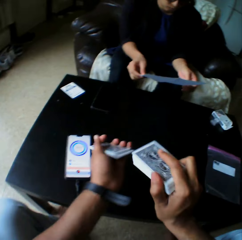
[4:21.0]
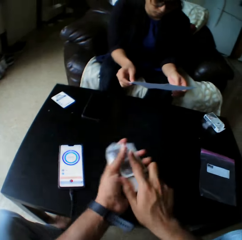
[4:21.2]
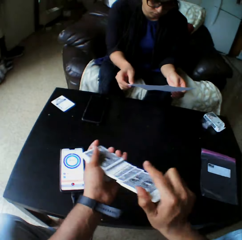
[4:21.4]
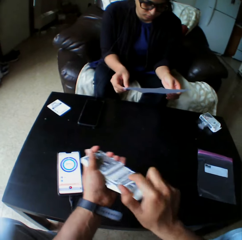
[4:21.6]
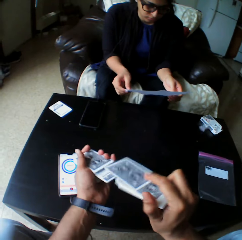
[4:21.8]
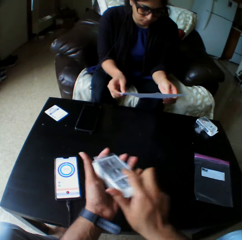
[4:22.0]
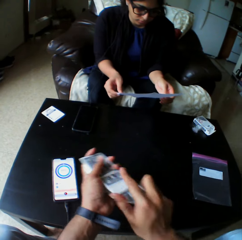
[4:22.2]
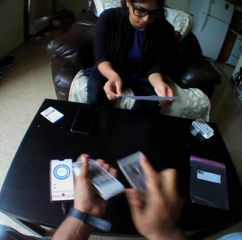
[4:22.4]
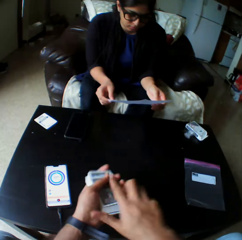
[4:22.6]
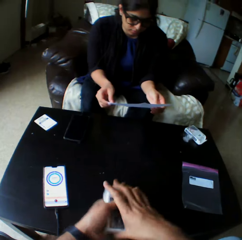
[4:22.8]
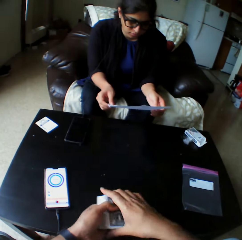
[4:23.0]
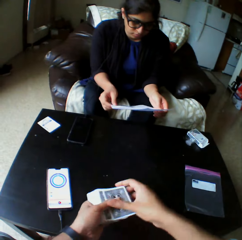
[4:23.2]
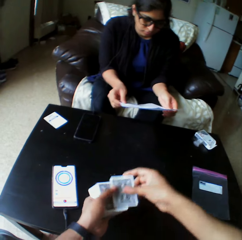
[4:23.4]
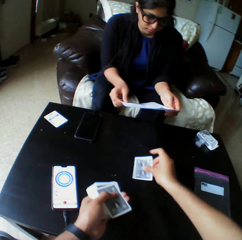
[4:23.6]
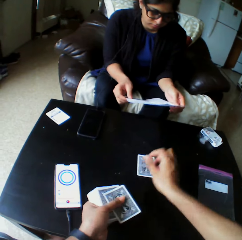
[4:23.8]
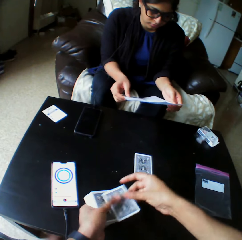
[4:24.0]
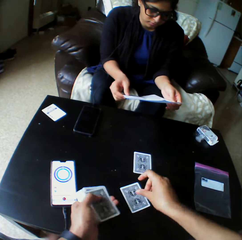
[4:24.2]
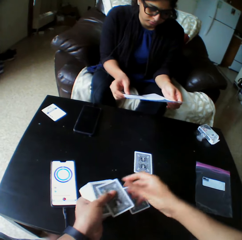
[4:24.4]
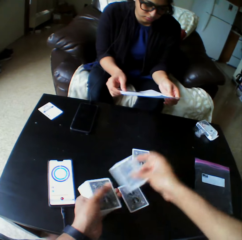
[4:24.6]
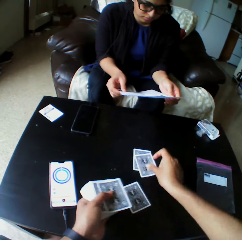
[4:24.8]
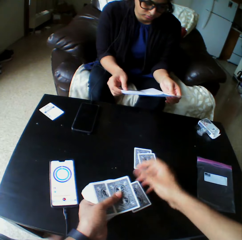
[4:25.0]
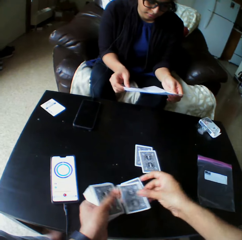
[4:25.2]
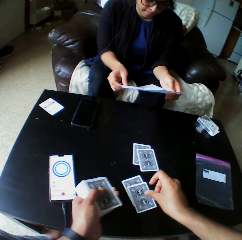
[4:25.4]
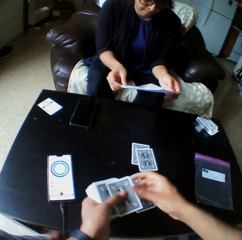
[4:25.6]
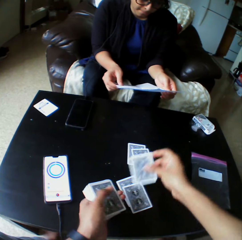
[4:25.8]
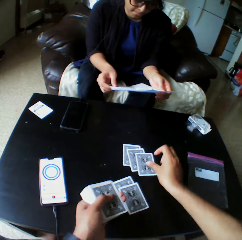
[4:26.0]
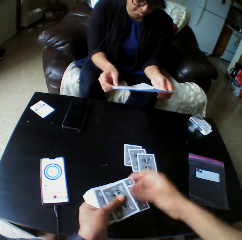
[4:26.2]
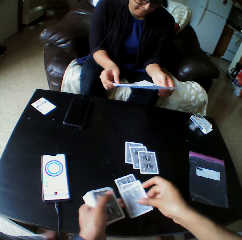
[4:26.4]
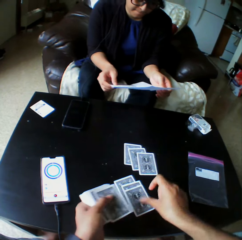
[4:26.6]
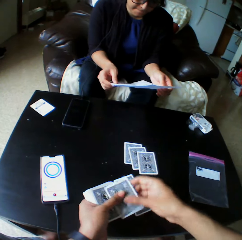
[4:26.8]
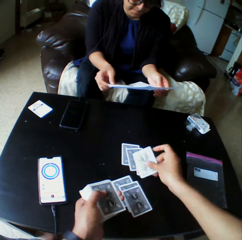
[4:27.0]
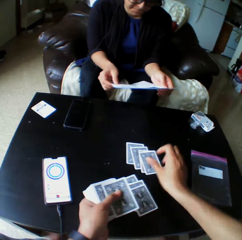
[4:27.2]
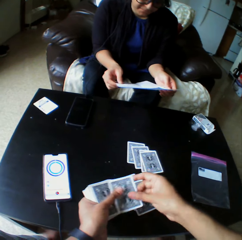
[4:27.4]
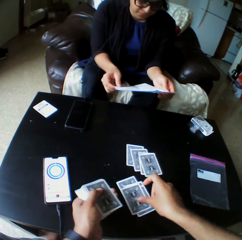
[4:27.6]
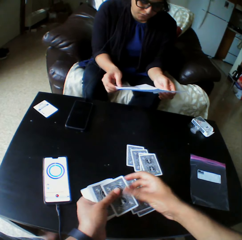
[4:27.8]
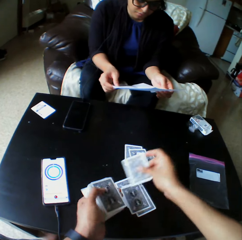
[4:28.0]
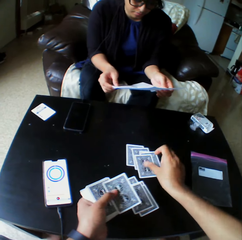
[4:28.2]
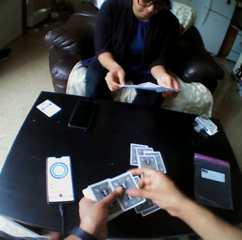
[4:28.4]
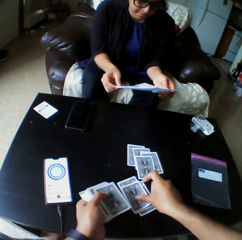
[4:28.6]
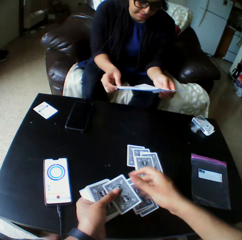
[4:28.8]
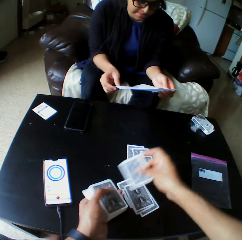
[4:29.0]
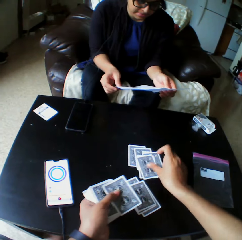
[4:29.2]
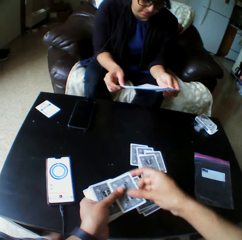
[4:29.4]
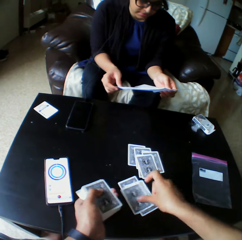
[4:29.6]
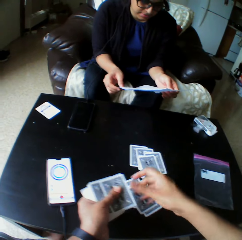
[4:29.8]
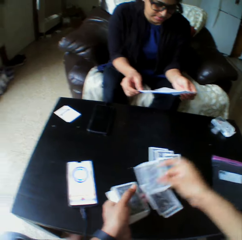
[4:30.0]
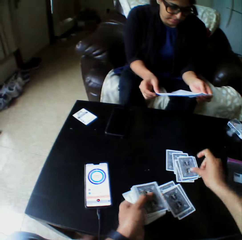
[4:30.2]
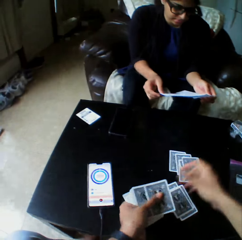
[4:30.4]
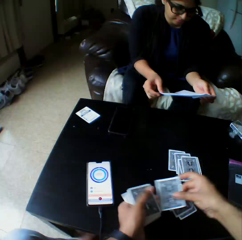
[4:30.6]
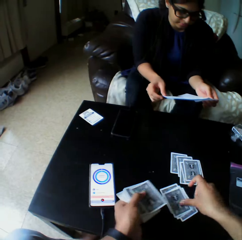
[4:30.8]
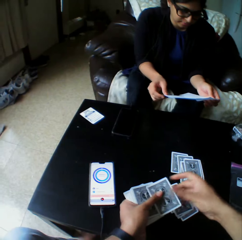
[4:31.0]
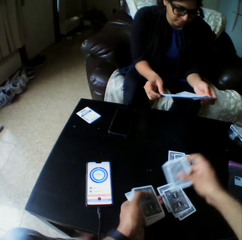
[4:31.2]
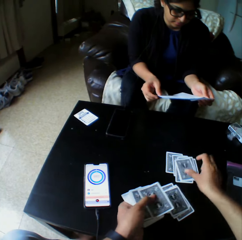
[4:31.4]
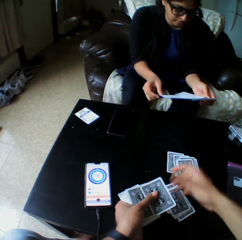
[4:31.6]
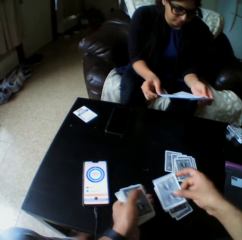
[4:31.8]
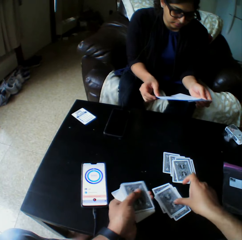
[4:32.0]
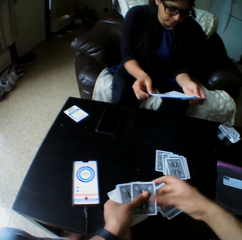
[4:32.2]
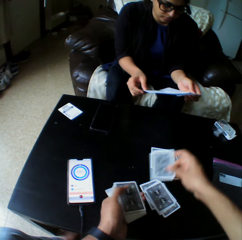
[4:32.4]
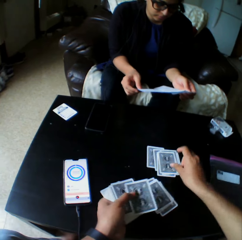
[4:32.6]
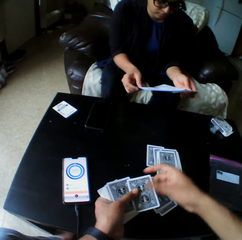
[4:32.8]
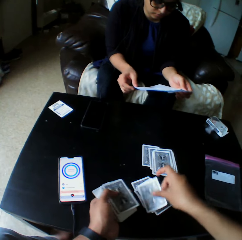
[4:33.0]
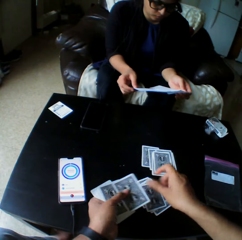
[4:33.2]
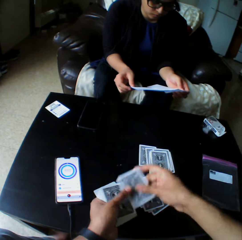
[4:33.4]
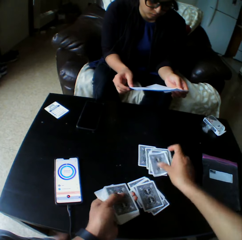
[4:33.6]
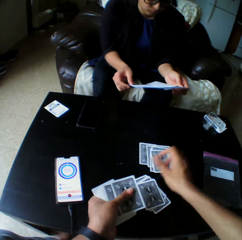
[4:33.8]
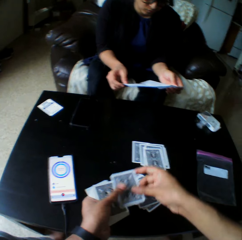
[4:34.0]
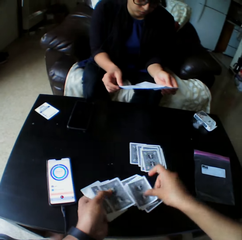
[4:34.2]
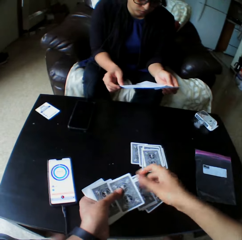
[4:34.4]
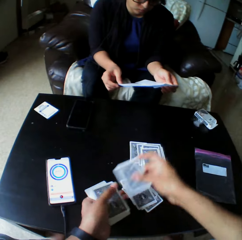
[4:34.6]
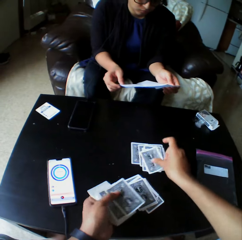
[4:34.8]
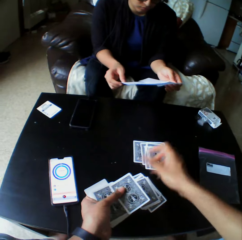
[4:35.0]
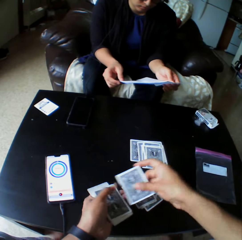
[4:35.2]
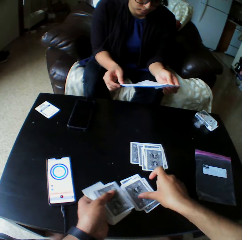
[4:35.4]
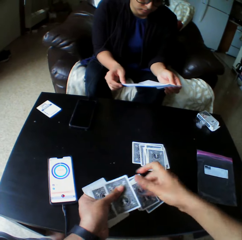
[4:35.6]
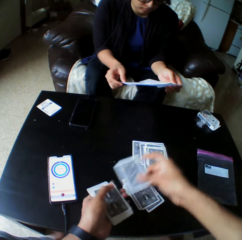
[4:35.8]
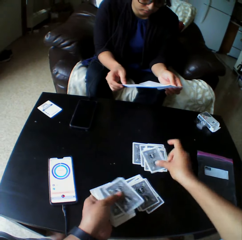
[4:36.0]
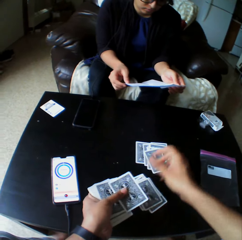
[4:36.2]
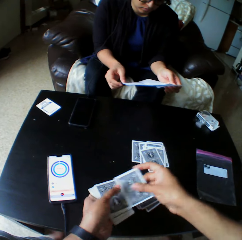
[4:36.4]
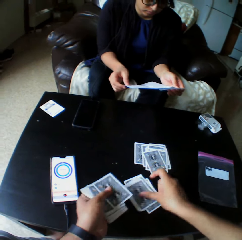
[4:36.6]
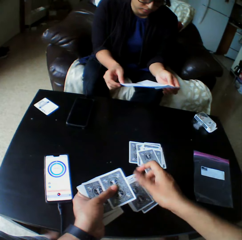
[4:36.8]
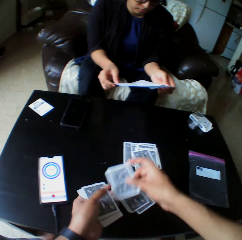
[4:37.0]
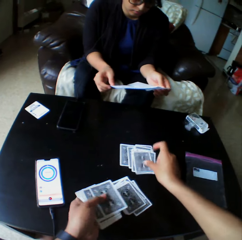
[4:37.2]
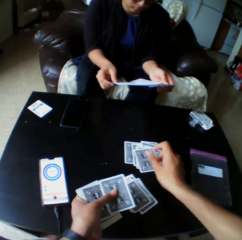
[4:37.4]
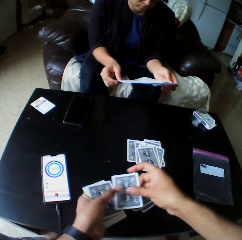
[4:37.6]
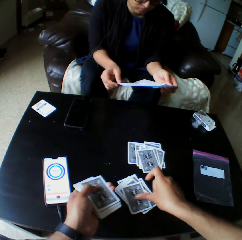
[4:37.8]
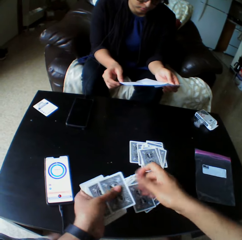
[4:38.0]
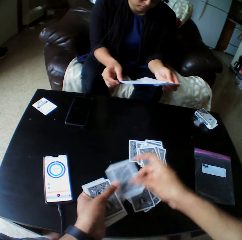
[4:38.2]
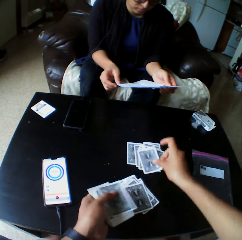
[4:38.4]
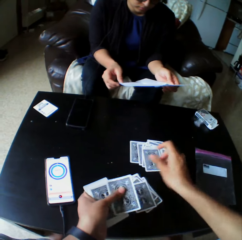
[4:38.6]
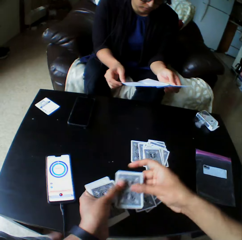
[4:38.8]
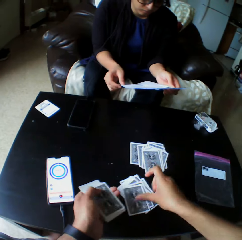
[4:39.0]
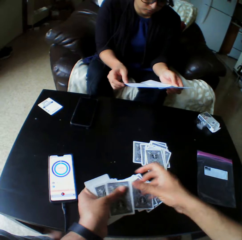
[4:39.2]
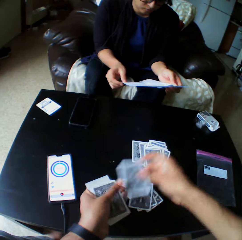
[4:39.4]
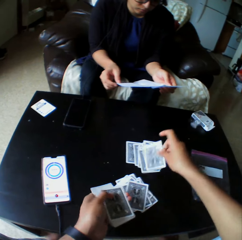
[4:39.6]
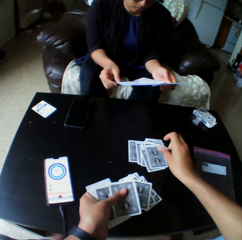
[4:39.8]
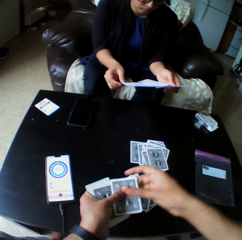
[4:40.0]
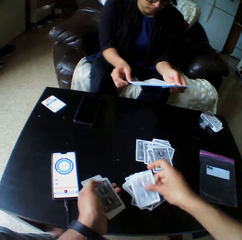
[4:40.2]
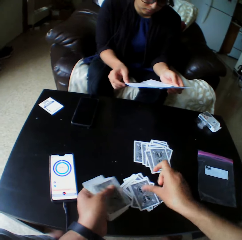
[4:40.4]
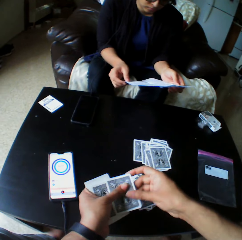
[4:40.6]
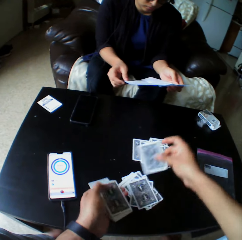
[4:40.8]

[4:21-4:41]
The camera wearer distributes the cards. A woman reads the paper. The camera wearer distributes the cards.

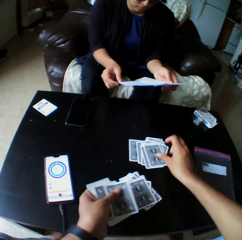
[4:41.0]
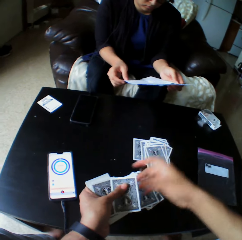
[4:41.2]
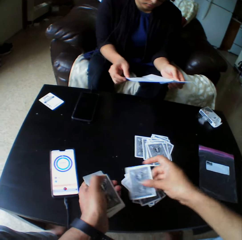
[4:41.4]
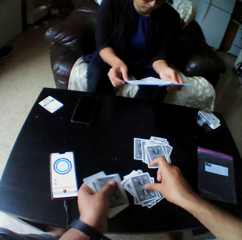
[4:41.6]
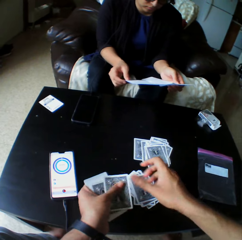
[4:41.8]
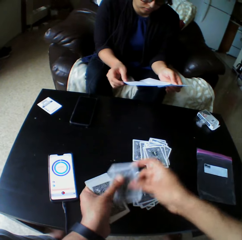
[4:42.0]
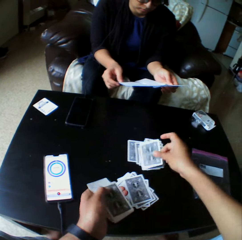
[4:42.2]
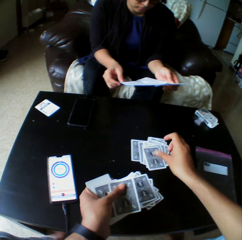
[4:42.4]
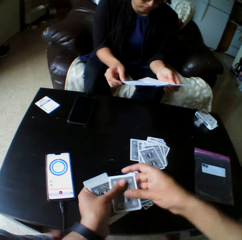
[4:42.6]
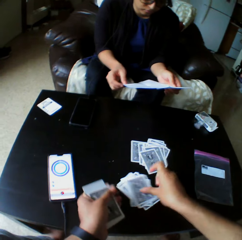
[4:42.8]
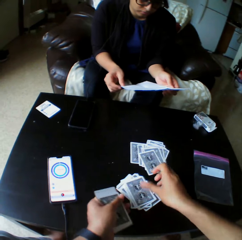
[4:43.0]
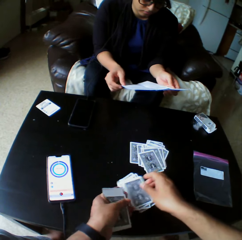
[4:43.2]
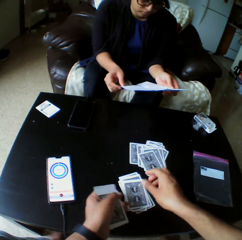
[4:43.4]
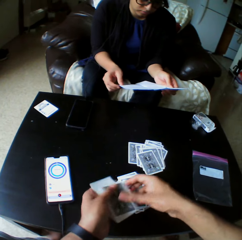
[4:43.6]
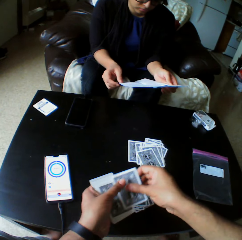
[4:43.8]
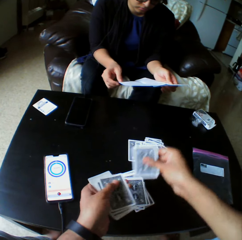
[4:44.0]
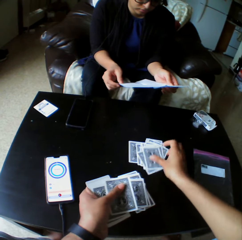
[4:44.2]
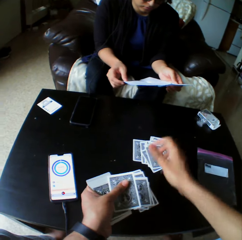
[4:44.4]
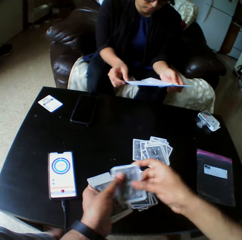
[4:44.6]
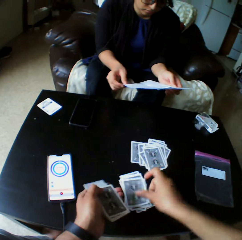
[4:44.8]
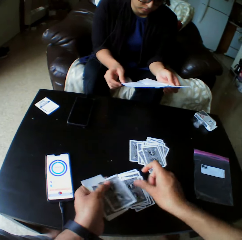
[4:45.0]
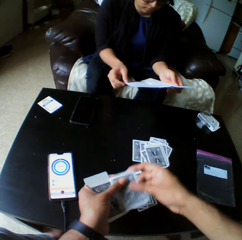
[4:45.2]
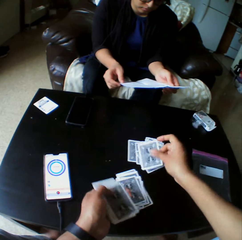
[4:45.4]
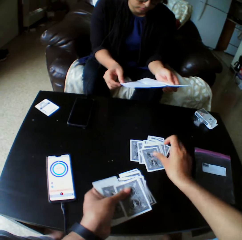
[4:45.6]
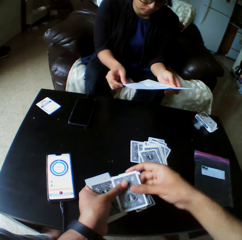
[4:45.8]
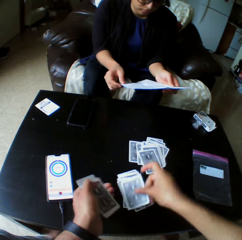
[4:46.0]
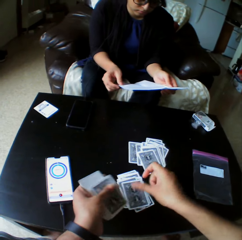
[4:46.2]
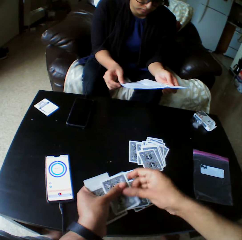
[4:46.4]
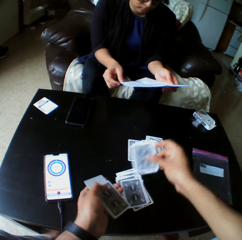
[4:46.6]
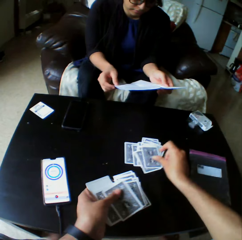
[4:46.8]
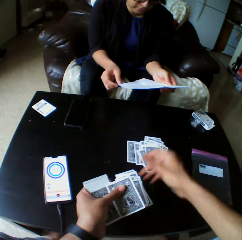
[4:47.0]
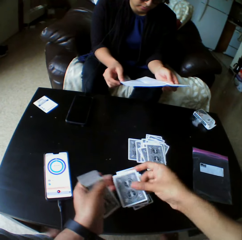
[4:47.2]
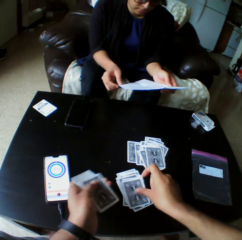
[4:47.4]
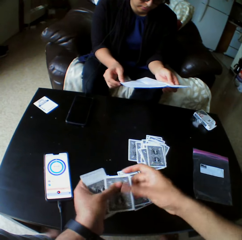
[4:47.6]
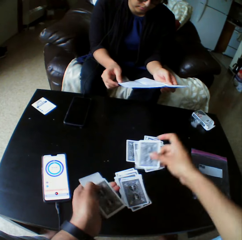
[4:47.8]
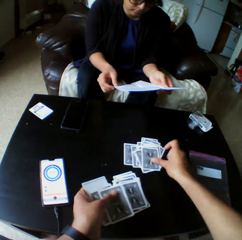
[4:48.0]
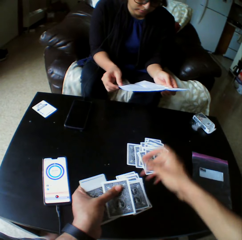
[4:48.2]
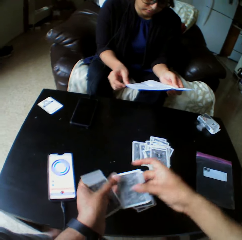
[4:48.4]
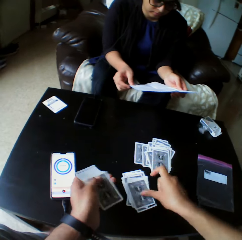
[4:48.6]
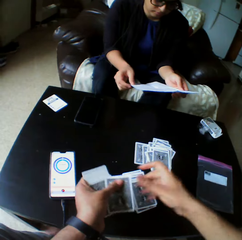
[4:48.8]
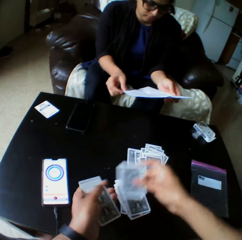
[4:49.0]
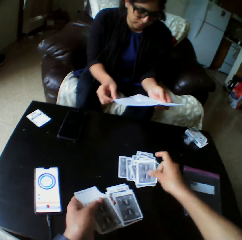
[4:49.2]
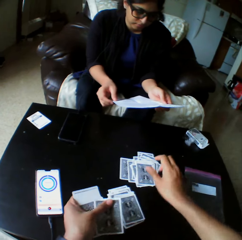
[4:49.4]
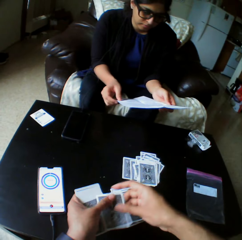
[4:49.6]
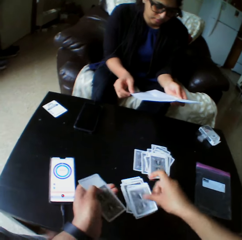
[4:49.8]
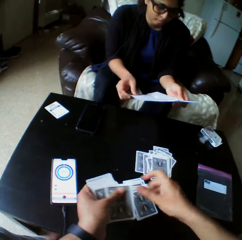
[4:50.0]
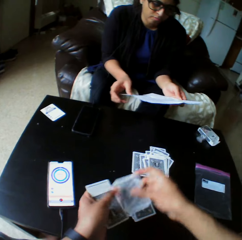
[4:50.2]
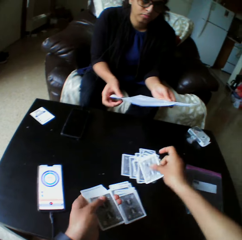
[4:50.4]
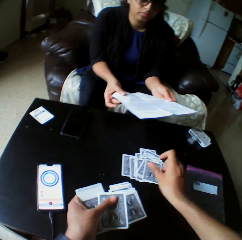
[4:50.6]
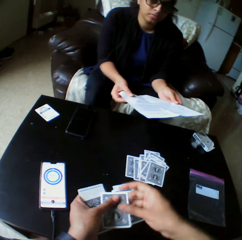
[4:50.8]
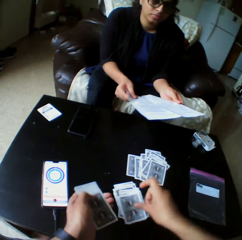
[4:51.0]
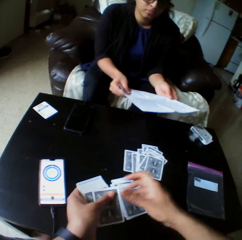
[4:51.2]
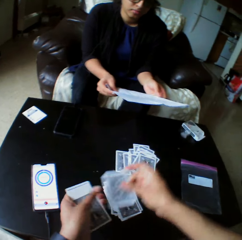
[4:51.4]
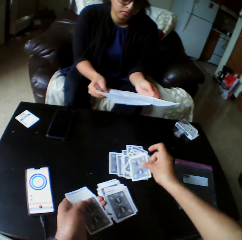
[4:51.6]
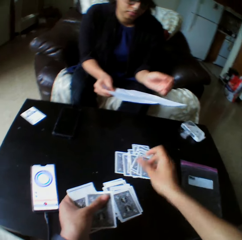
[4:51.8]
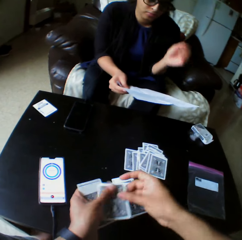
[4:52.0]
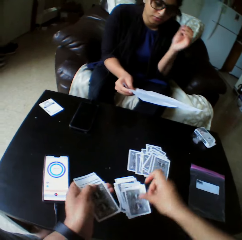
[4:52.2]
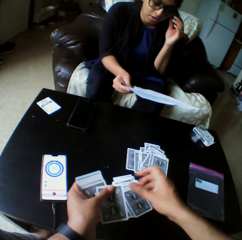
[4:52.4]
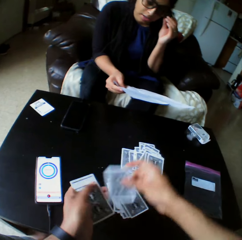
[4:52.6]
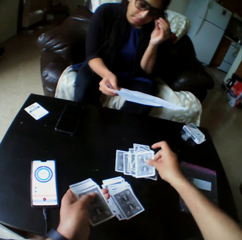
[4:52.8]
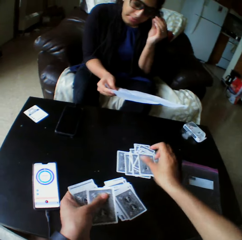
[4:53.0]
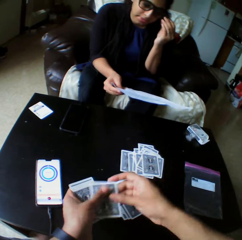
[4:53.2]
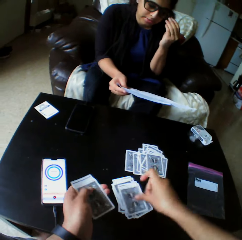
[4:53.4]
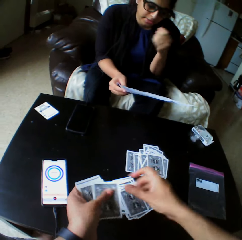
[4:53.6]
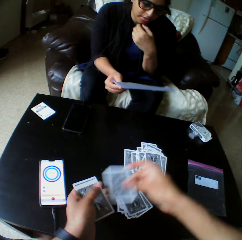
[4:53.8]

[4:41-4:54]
The camera wearer converses. A lady touches her eyeglasses.
